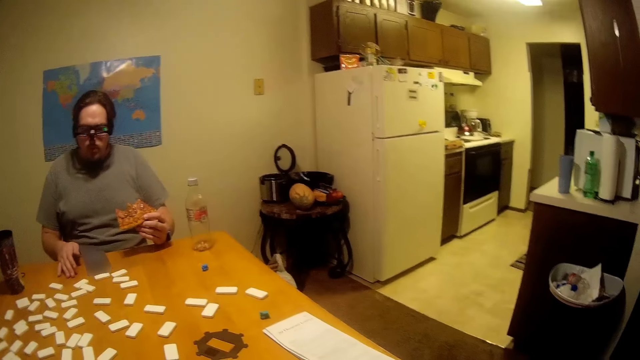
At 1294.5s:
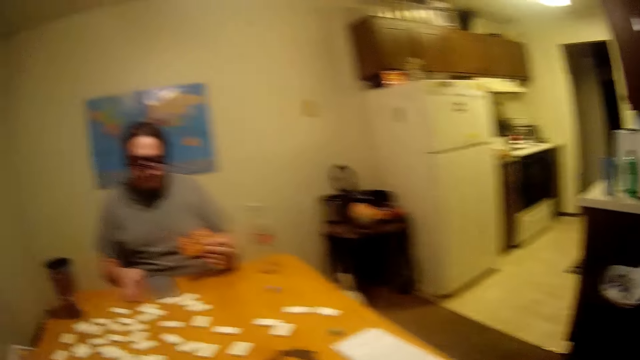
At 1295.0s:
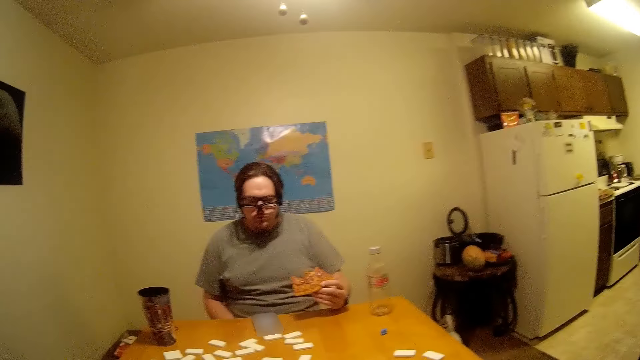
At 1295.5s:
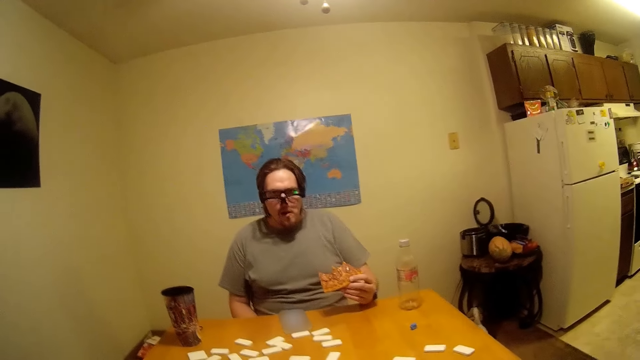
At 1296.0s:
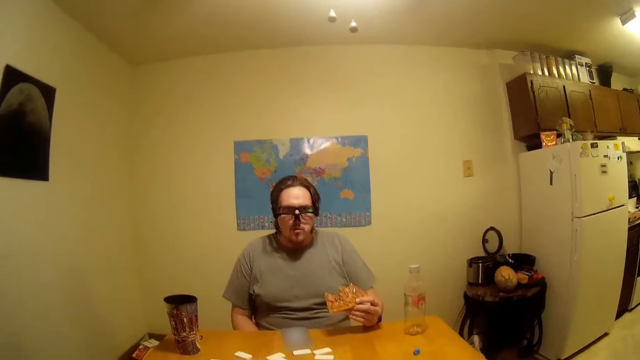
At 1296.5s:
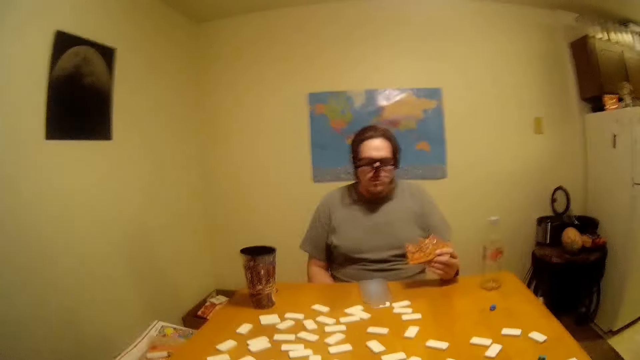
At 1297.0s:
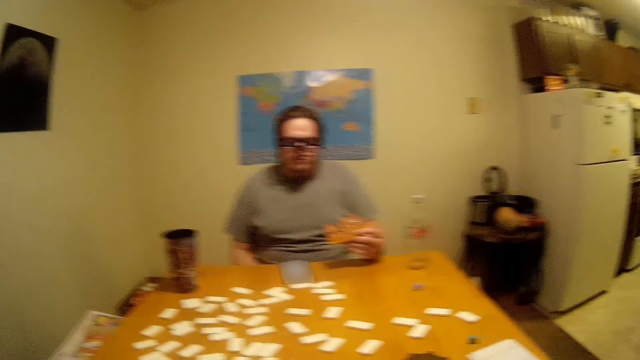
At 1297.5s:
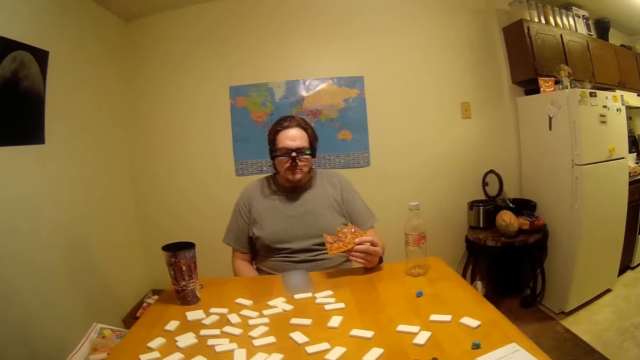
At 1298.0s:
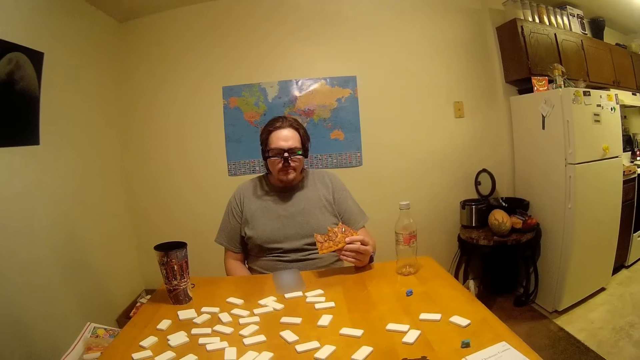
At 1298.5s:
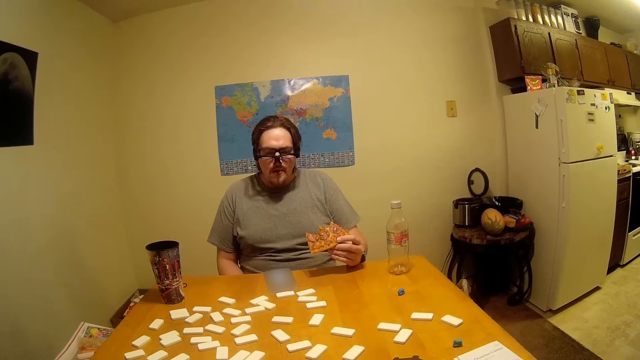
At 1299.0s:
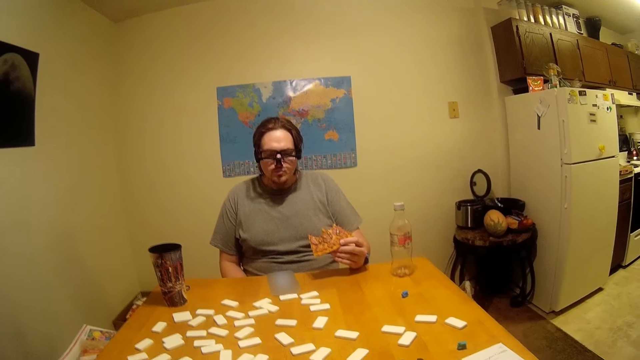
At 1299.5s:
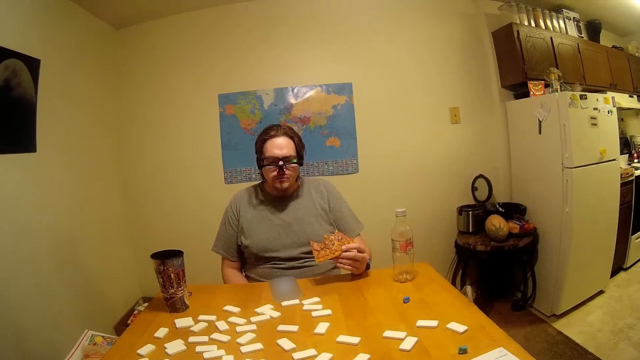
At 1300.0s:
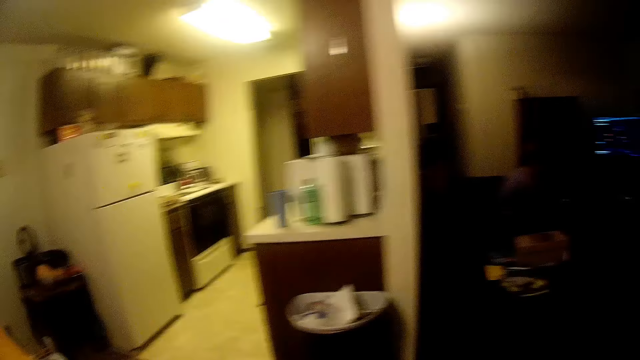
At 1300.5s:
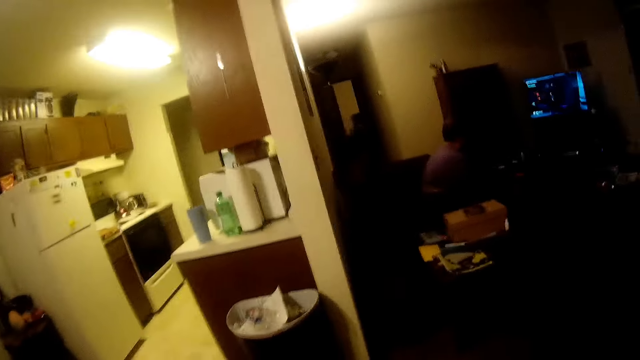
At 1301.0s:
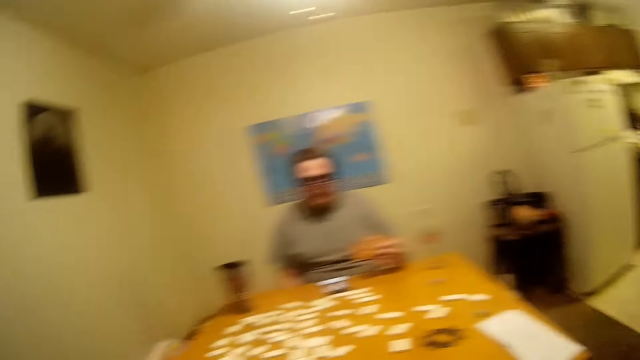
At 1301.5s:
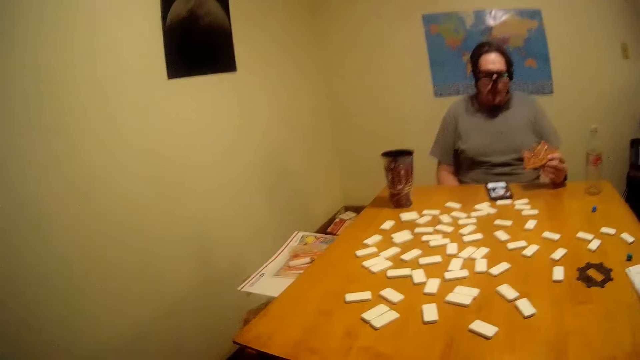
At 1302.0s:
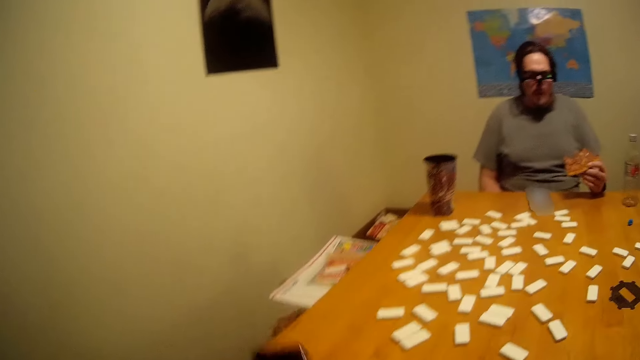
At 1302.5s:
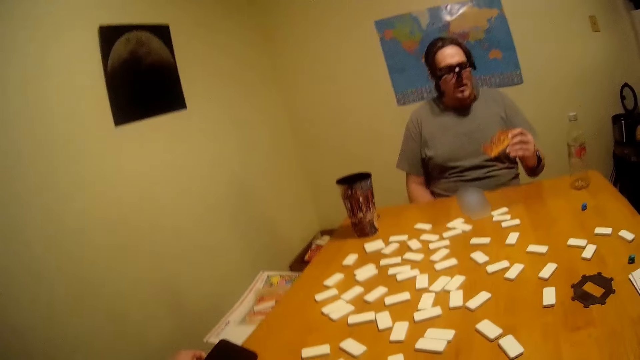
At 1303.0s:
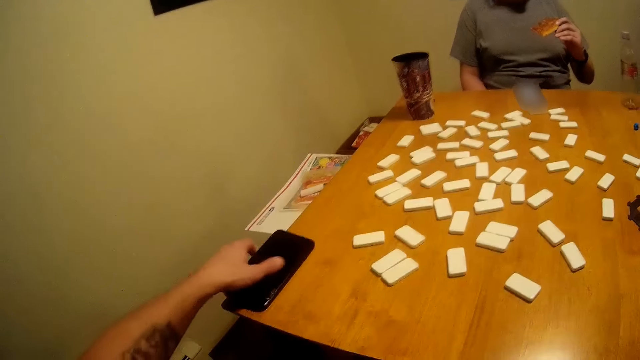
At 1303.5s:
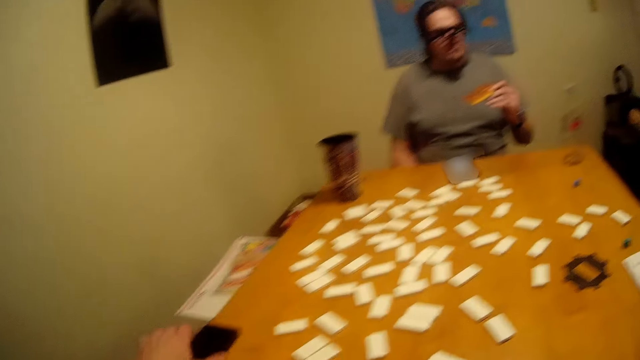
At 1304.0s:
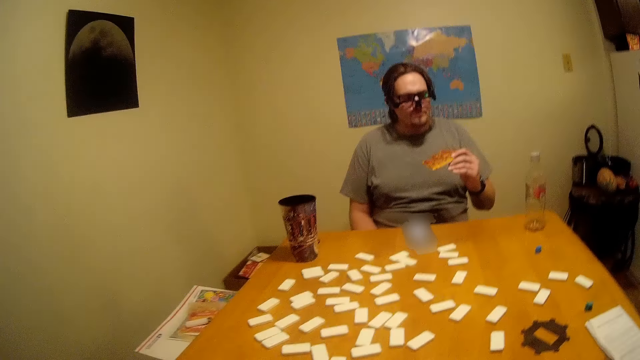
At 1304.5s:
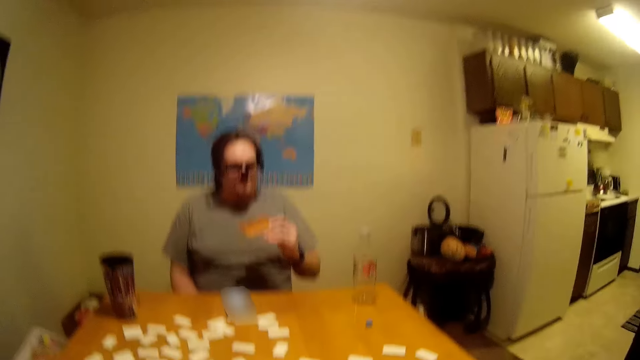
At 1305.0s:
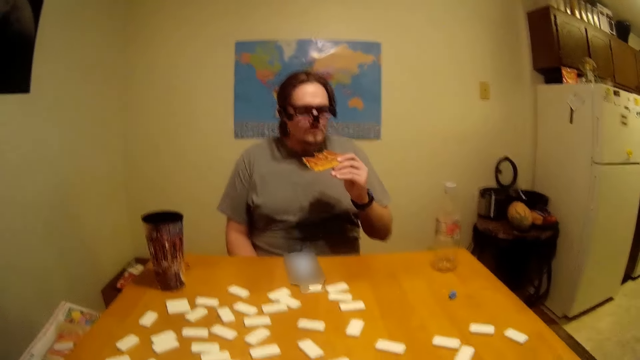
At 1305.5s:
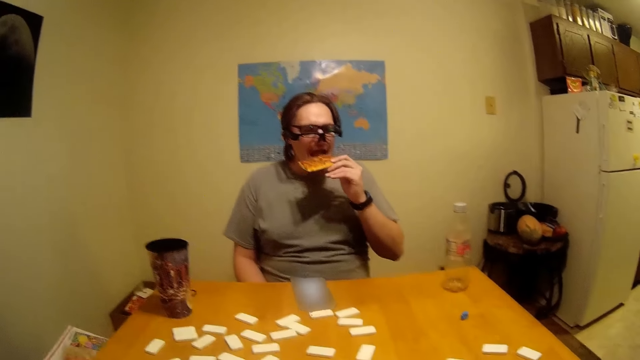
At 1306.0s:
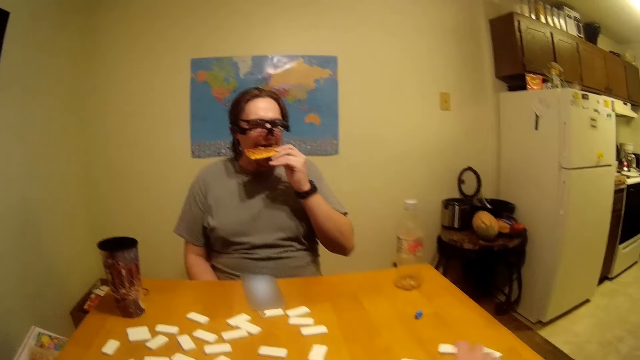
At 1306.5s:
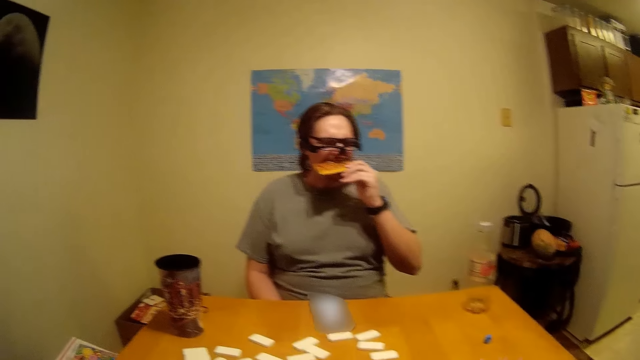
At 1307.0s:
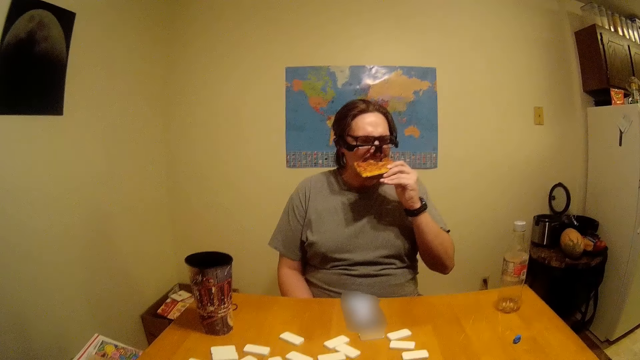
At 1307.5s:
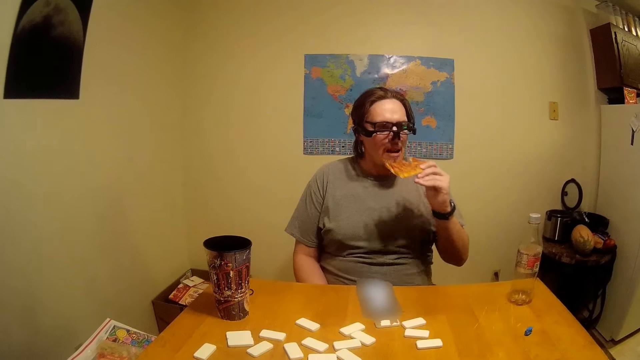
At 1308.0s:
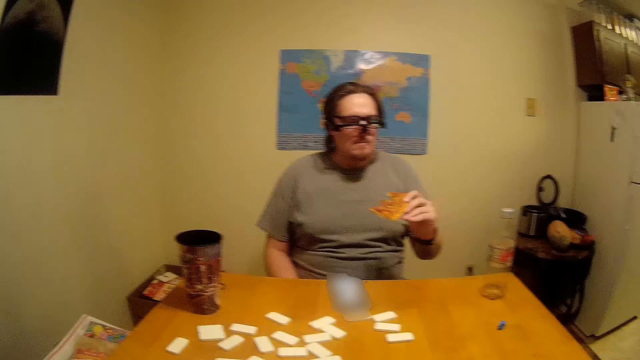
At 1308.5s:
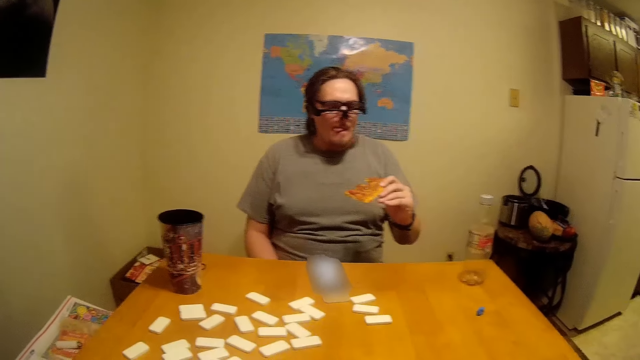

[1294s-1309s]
The camera wearer looks aside. A man eats. The camera wearer looks aside. The man eats. The camera wearer puts the phone on the table. The man eats.

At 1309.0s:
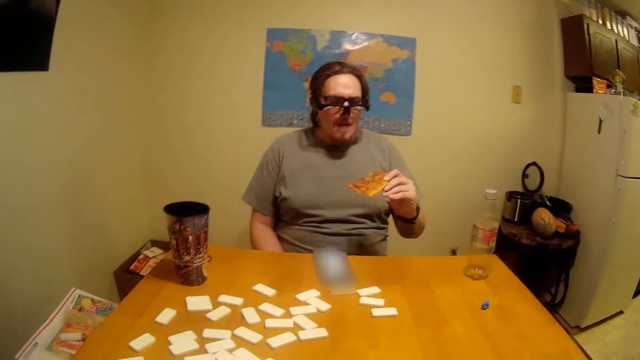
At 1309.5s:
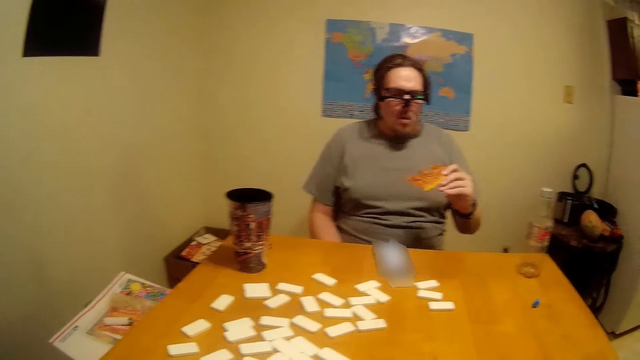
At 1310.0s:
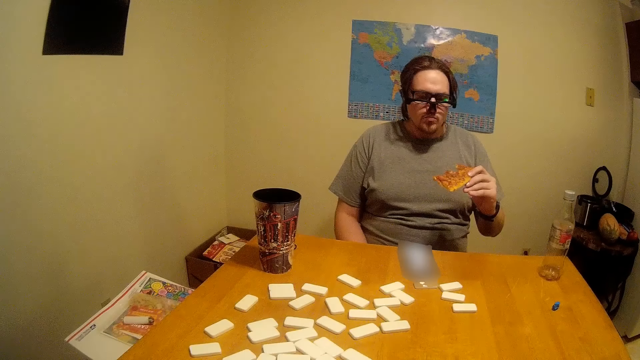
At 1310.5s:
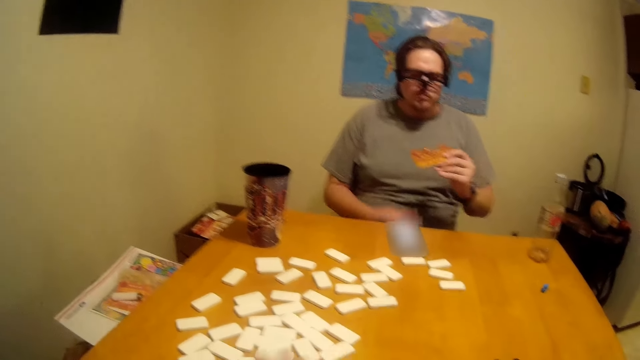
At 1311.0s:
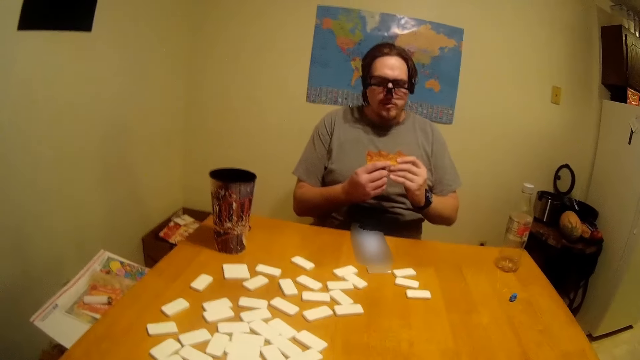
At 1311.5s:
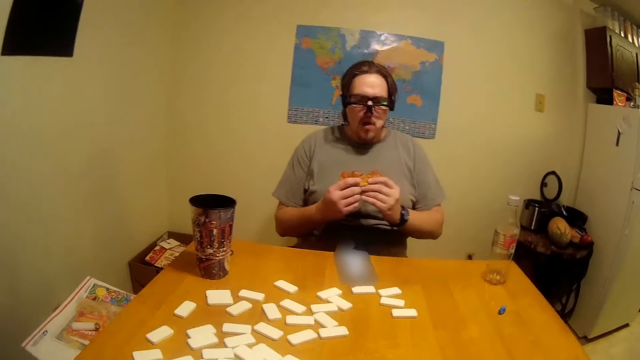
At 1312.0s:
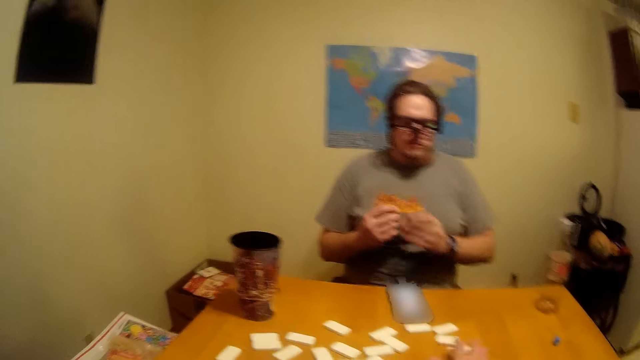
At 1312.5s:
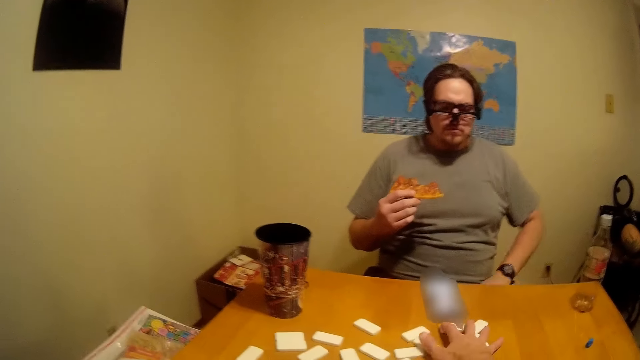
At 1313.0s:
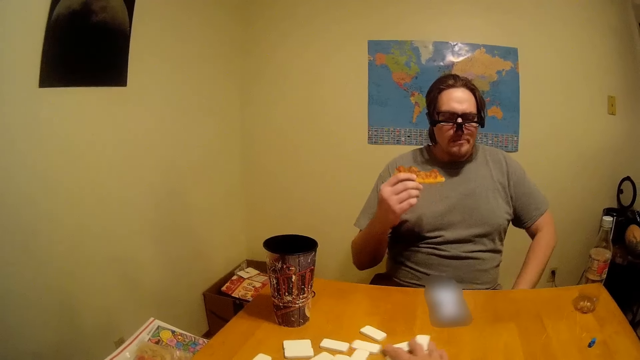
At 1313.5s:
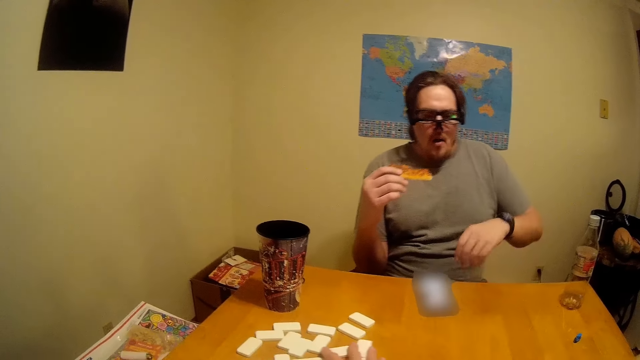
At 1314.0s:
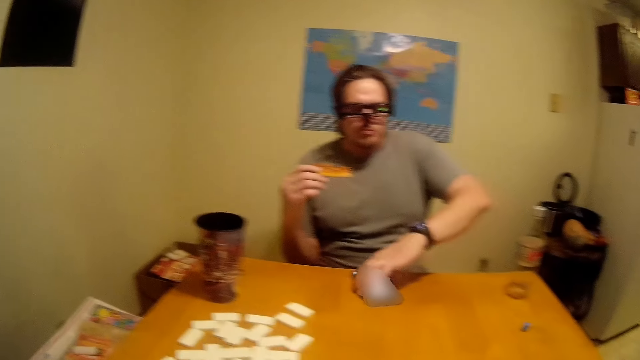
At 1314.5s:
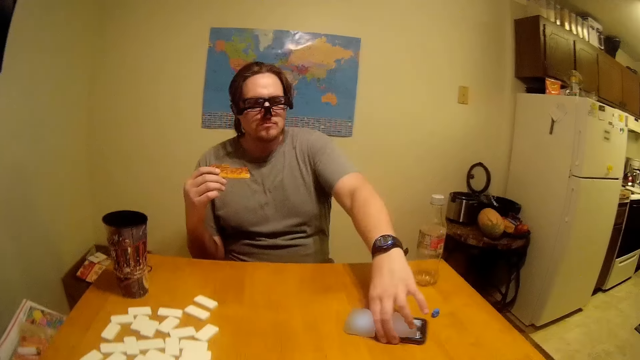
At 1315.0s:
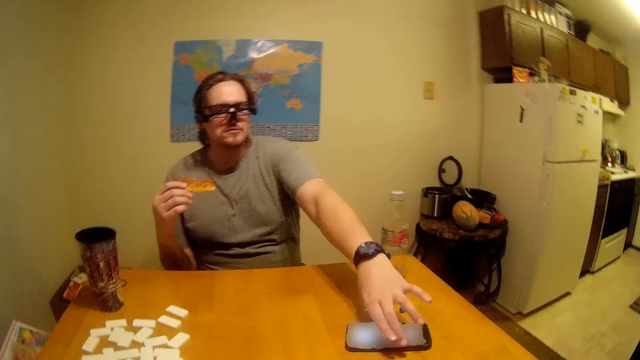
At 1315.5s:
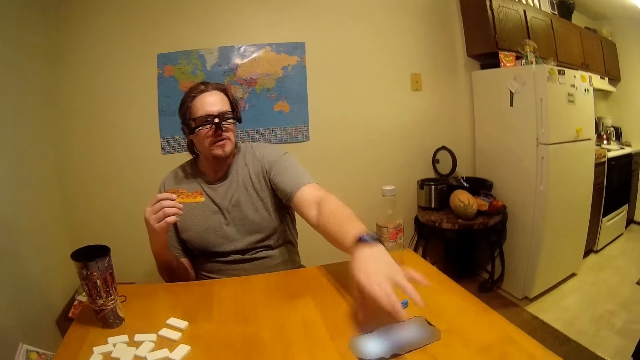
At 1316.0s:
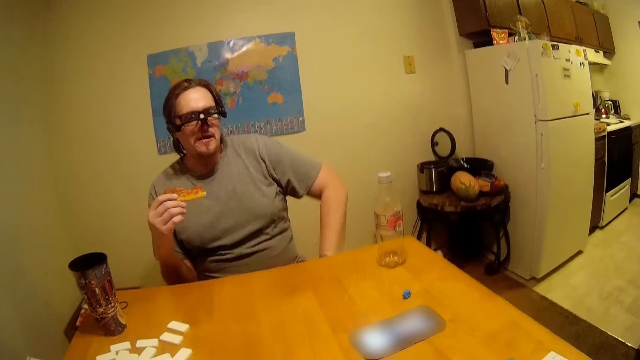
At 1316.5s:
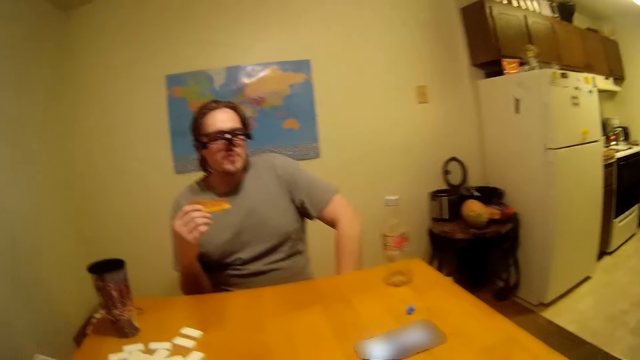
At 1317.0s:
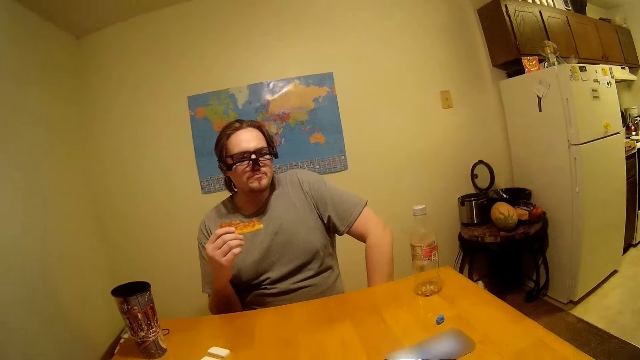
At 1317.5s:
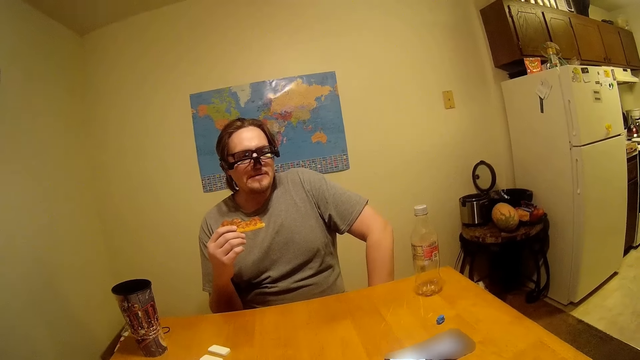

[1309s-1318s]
The camera wearer picks up the dominoes. They move blocks. A man pushes the phone on the table. He removes the hand from the phone. The man eats.
